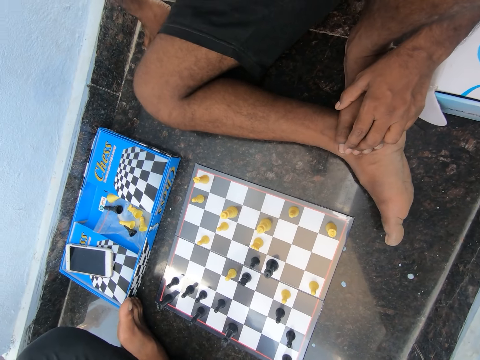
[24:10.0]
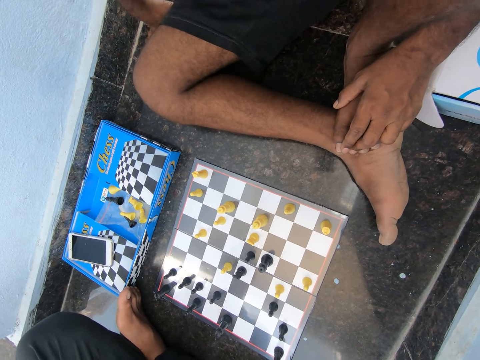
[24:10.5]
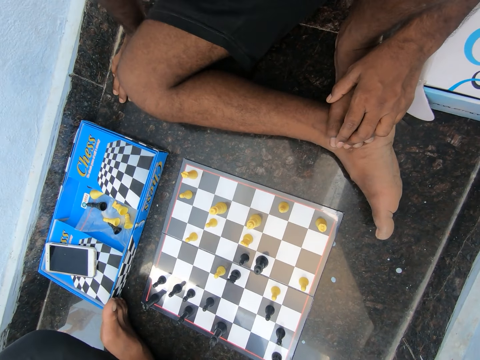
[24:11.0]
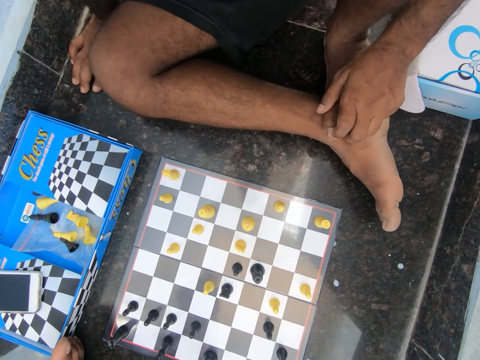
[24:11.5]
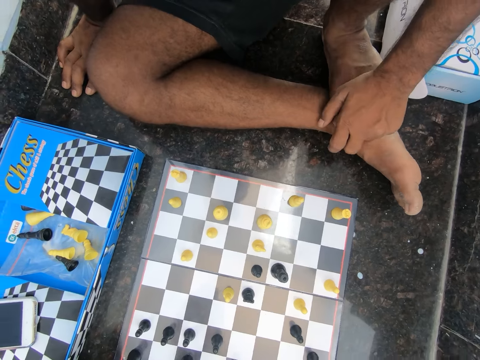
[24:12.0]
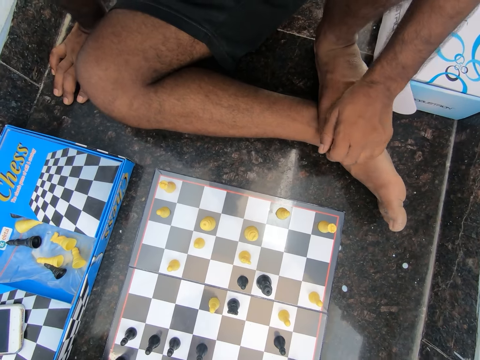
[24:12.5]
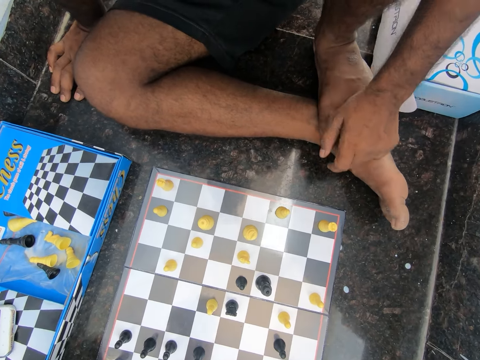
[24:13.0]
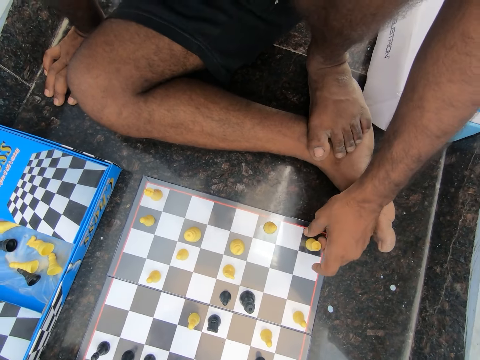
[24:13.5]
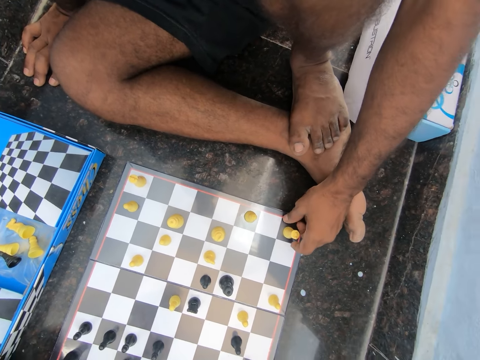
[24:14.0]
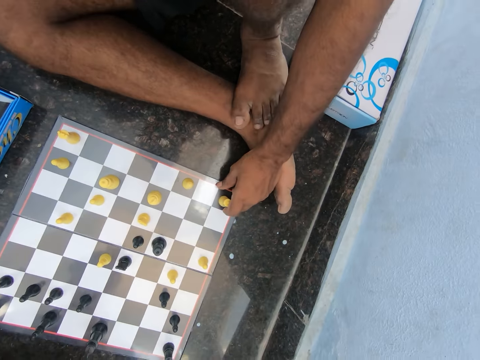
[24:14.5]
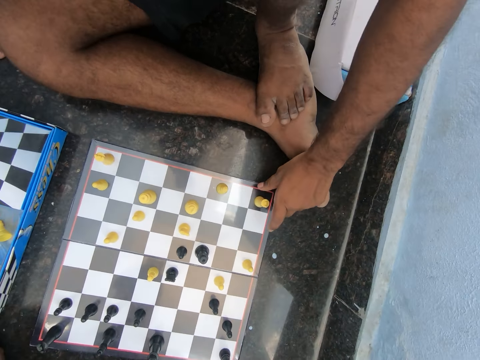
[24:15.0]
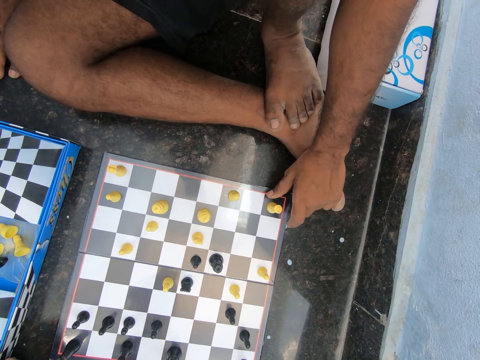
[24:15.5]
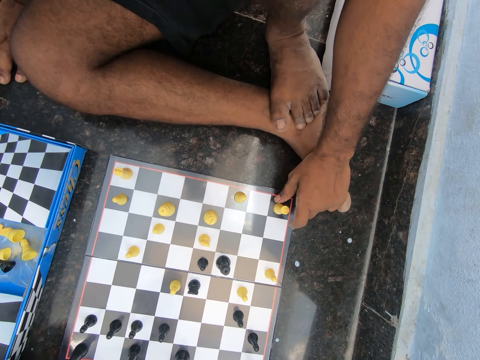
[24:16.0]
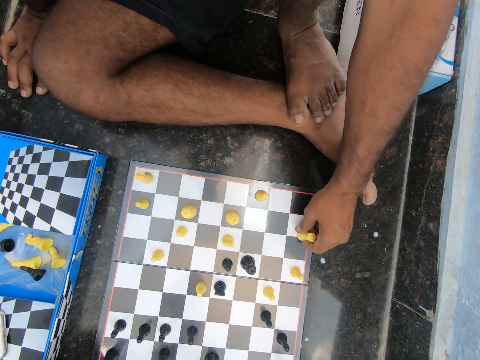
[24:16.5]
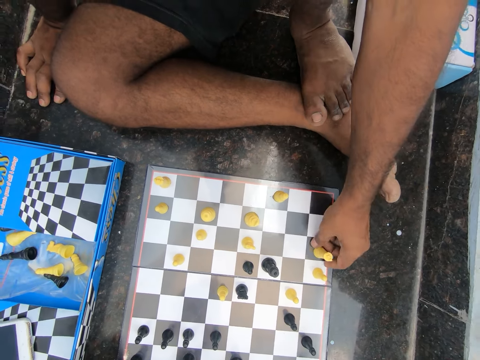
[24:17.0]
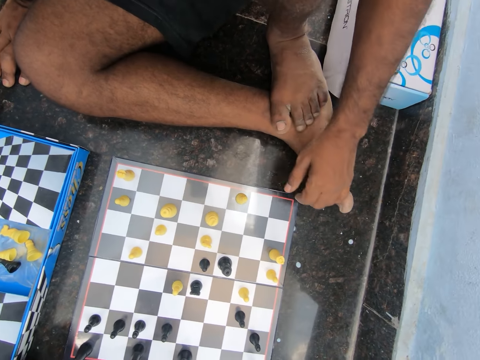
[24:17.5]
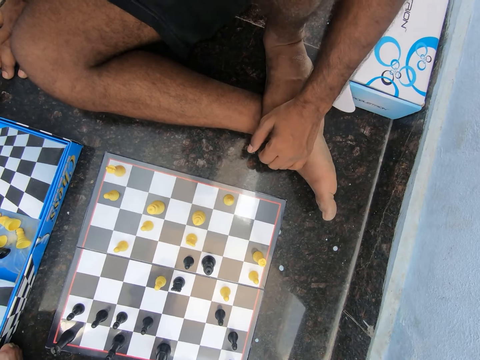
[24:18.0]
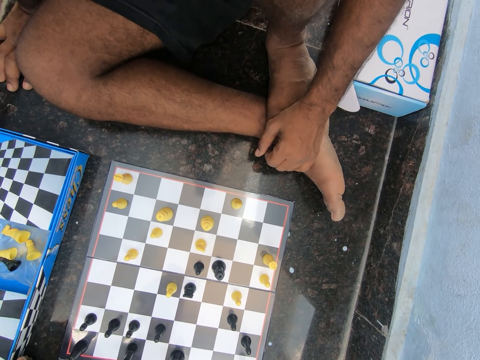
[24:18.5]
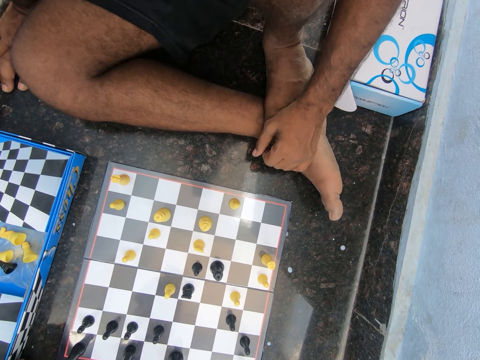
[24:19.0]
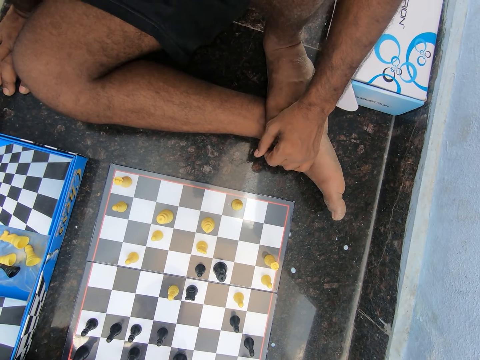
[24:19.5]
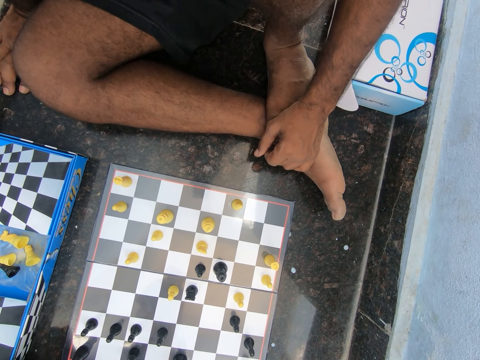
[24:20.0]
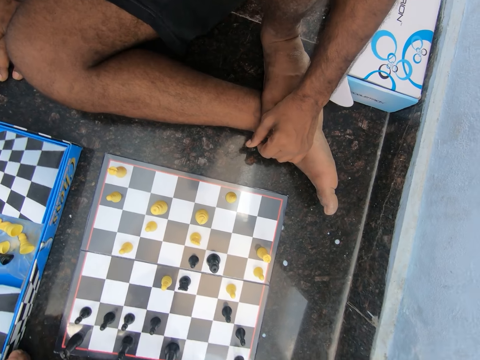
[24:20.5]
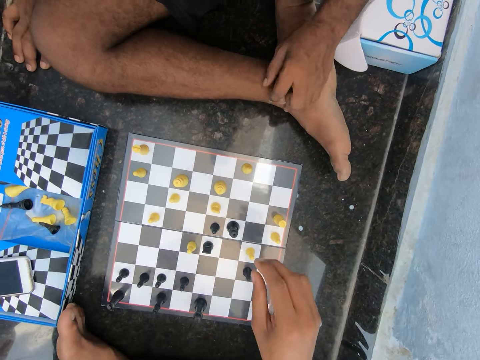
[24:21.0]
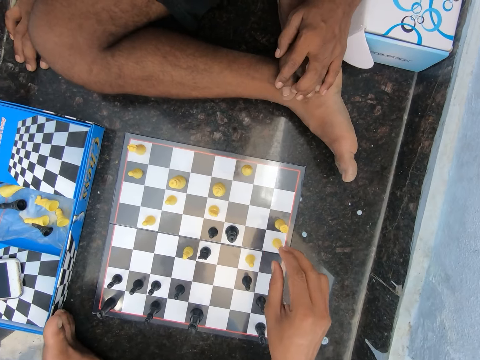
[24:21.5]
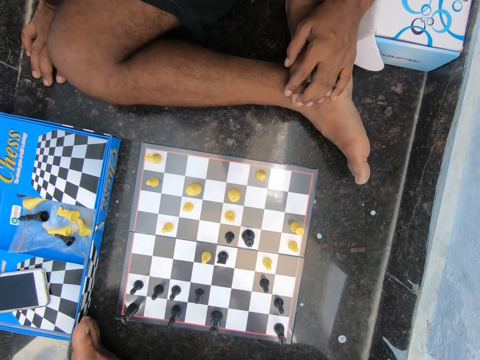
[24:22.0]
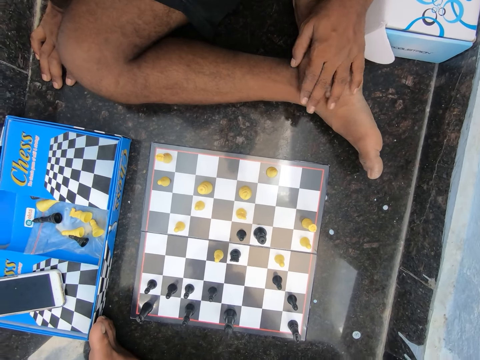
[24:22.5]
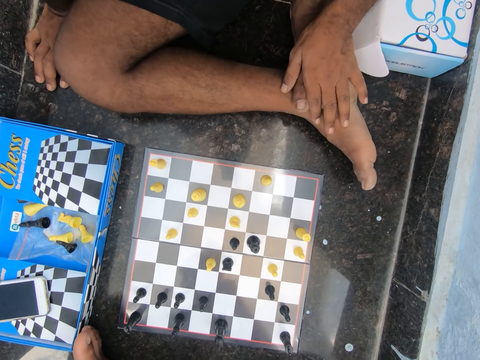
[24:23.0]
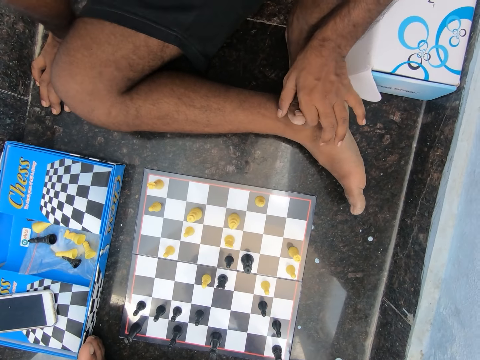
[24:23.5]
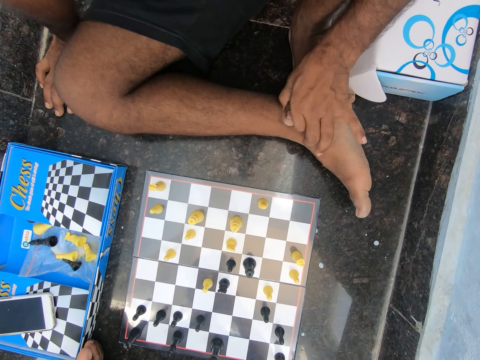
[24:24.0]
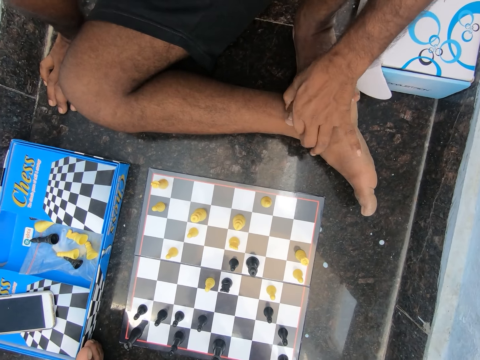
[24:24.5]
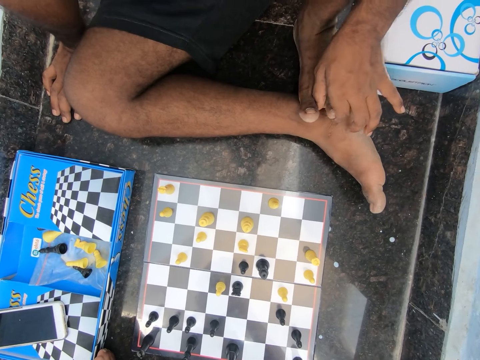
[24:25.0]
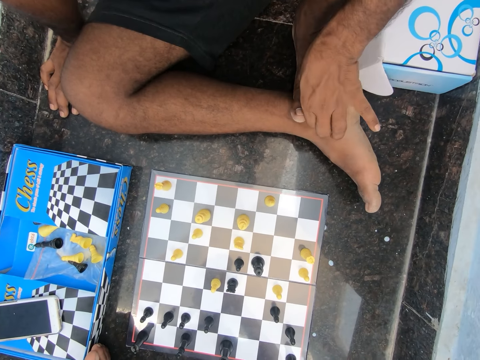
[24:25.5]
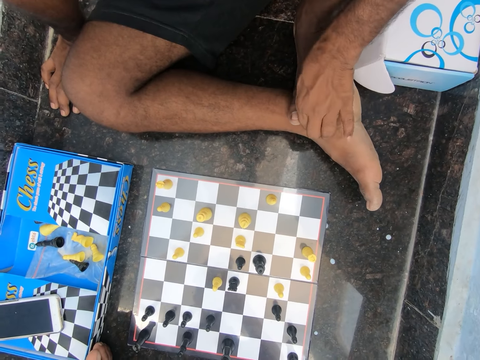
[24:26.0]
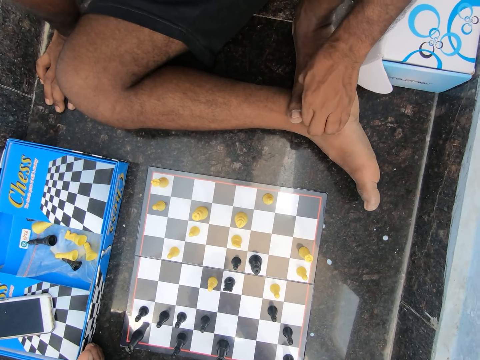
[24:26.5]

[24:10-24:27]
A man moves his hand, touches the chess pawn and moves the chess pawn. The man plays chess on the floor of the room. The man places his left hand on his left foot and looks at the chessboard. The camera wearer stretches his hand. He moves his hand. He looks at the chessboard.

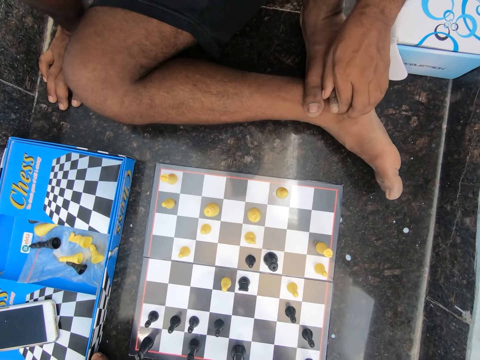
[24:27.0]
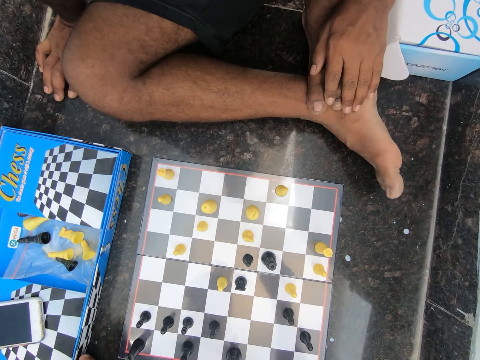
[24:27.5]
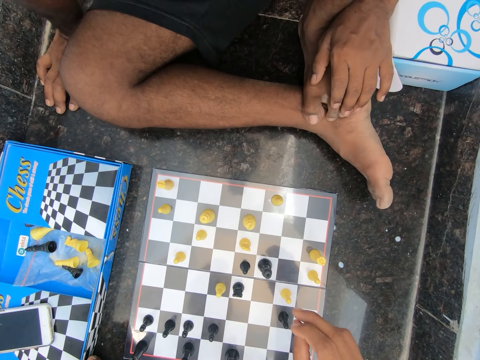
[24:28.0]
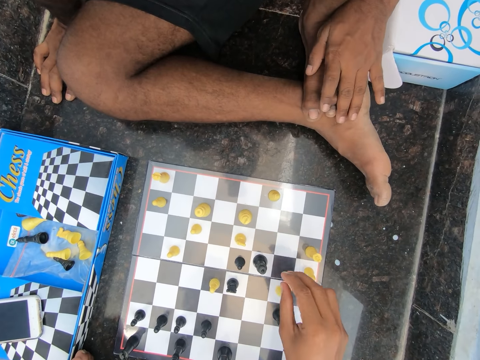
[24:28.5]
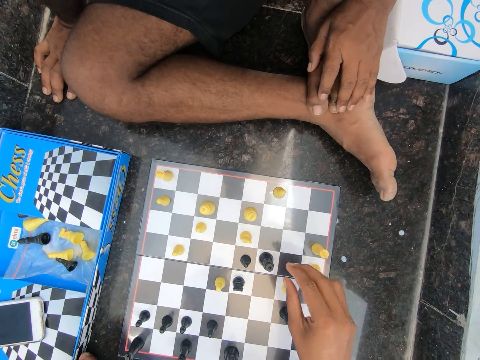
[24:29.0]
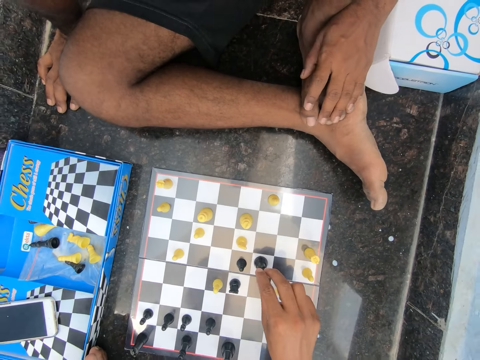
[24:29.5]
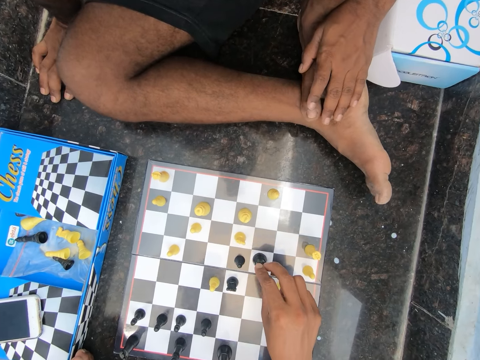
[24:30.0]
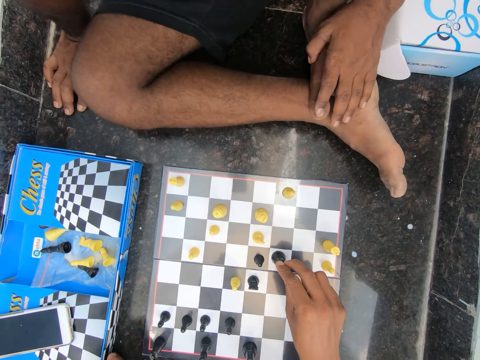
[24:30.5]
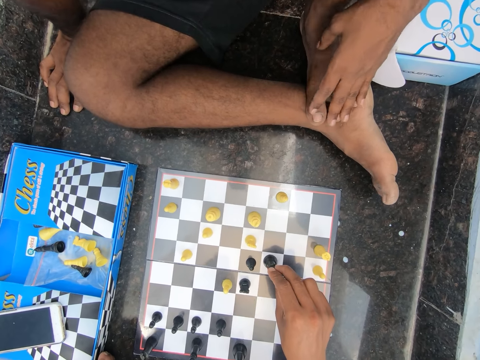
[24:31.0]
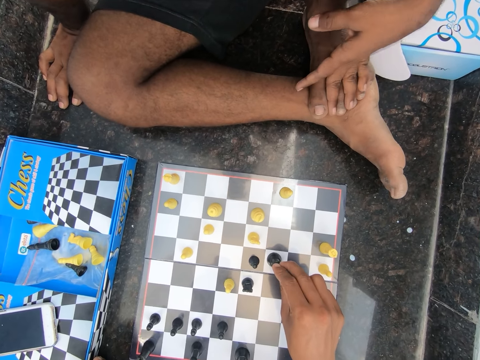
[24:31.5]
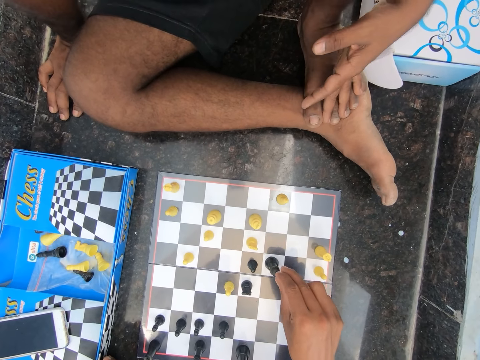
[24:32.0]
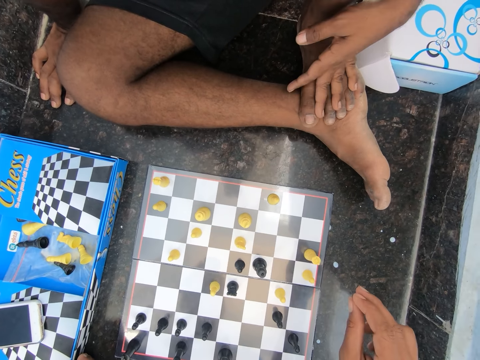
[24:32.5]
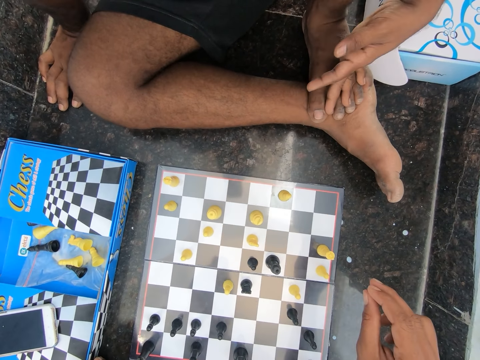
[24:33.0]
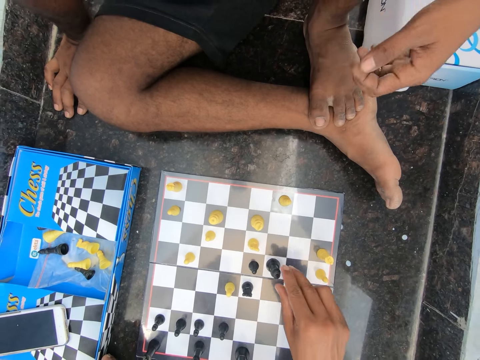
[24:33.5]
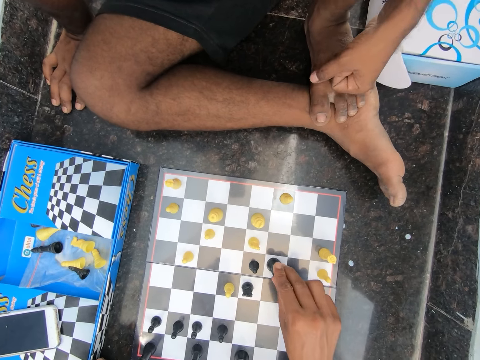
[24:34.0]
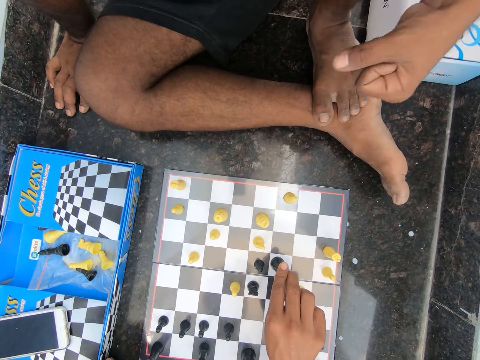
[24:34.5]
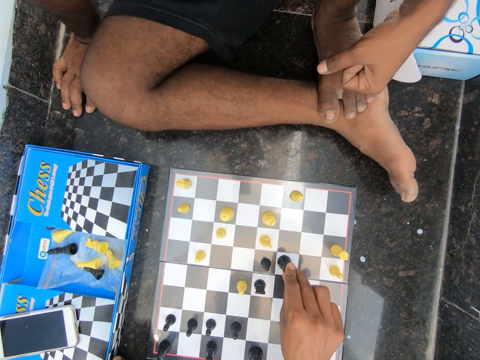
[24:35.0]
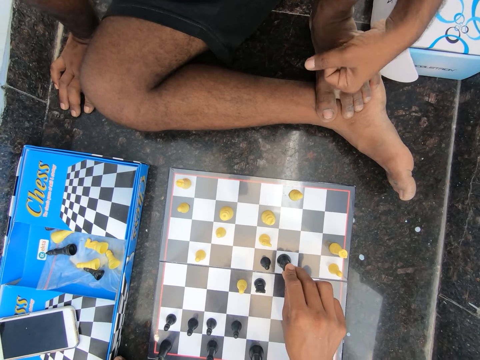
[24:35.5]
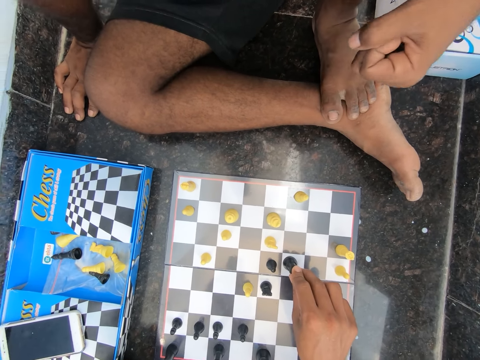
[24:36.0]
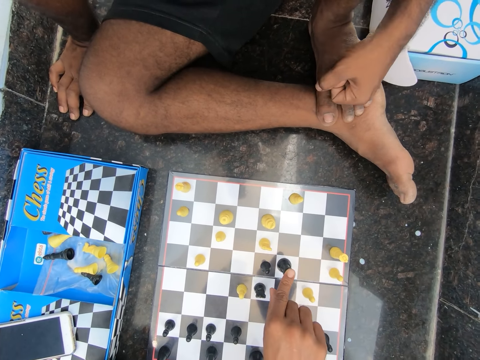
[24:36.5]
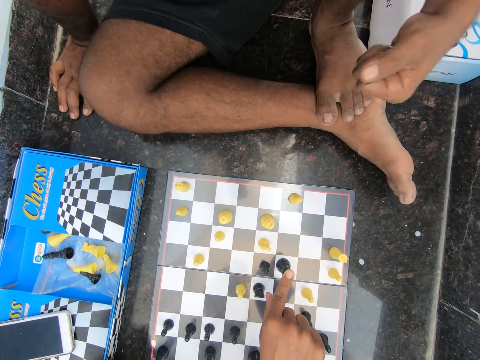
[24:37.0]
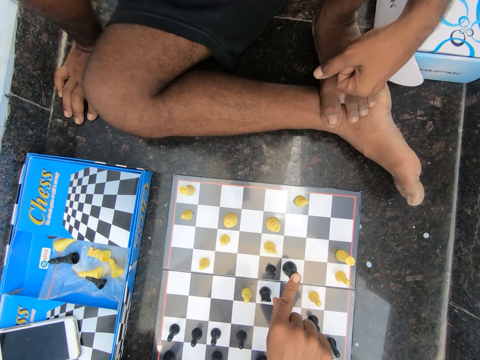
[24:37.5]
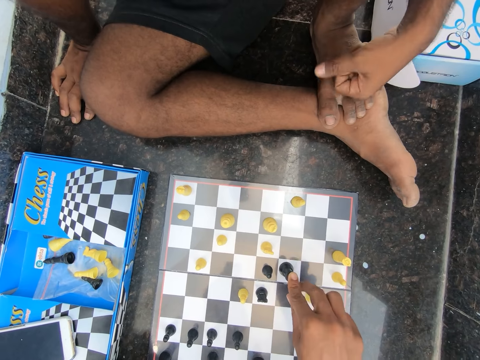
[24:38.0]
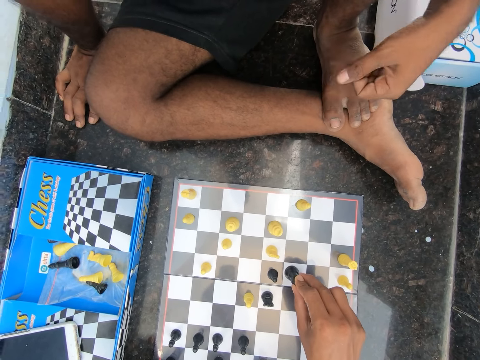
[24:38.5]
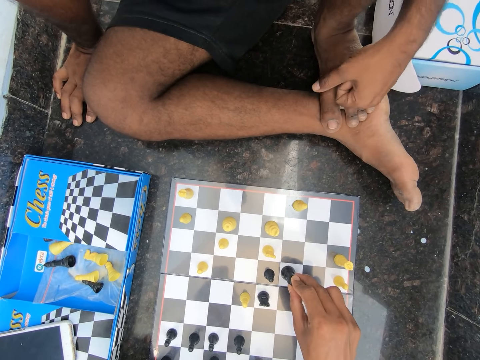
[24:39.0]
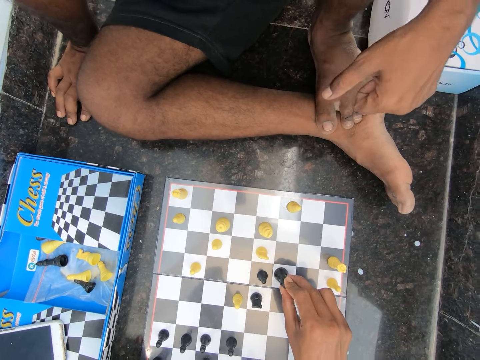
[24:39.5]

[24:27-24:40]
The camera wearer plays chess on the floor of the room. He touches the chess pawn. He removes his hand from the chess pawn. He looks at the chessboard. He touches the chess pawn. A man gently hits his left foot with his left hand.
